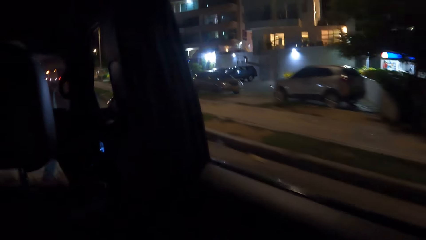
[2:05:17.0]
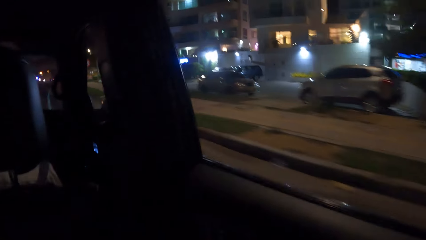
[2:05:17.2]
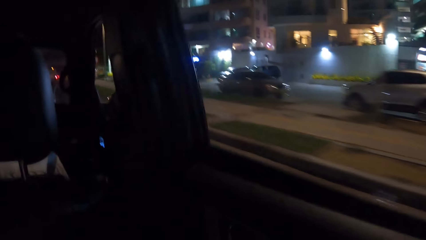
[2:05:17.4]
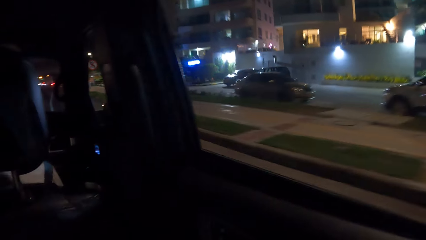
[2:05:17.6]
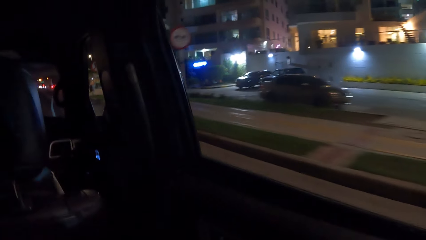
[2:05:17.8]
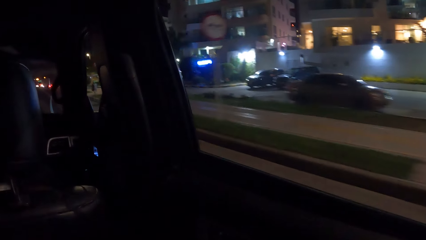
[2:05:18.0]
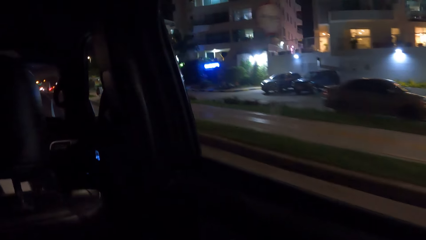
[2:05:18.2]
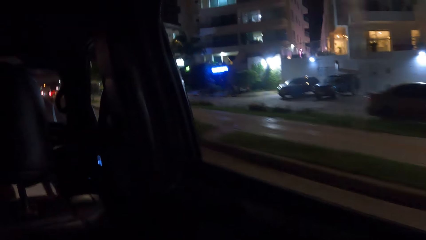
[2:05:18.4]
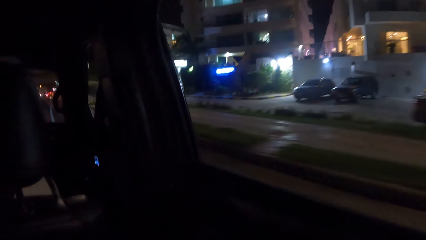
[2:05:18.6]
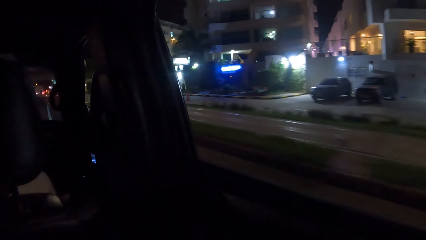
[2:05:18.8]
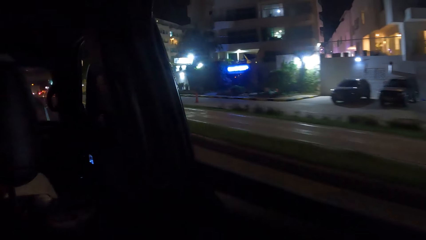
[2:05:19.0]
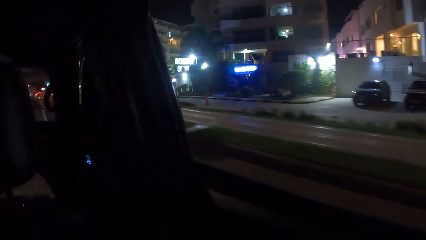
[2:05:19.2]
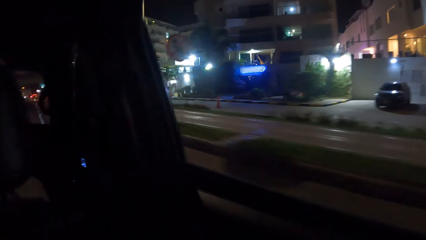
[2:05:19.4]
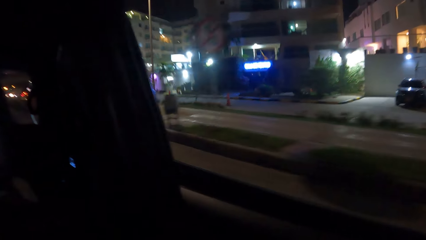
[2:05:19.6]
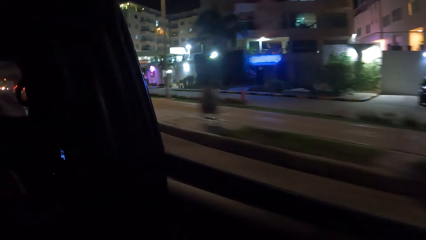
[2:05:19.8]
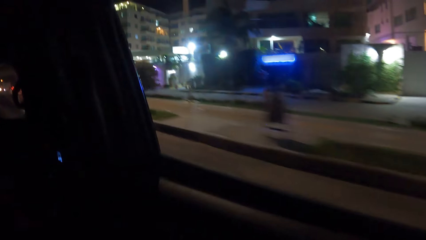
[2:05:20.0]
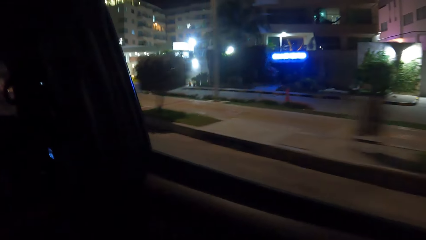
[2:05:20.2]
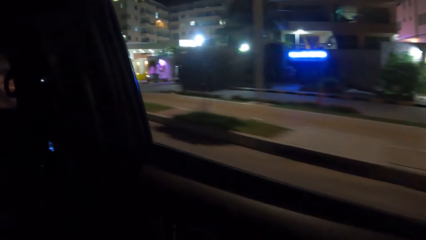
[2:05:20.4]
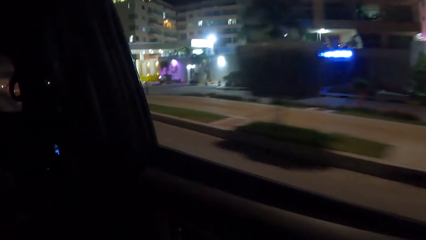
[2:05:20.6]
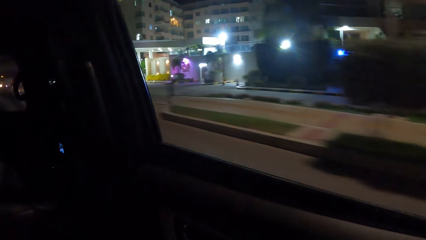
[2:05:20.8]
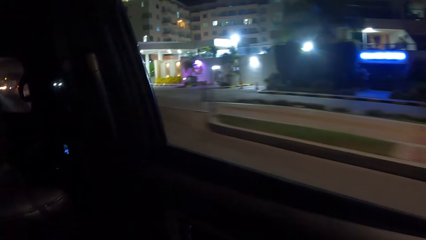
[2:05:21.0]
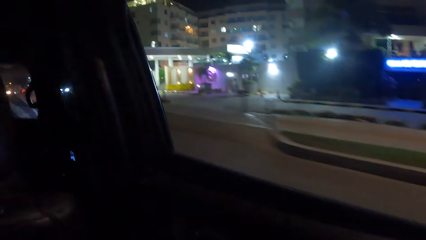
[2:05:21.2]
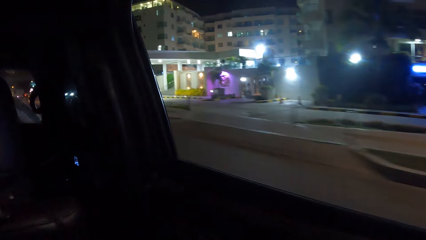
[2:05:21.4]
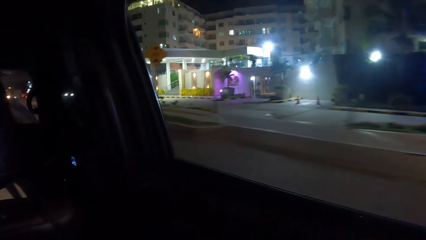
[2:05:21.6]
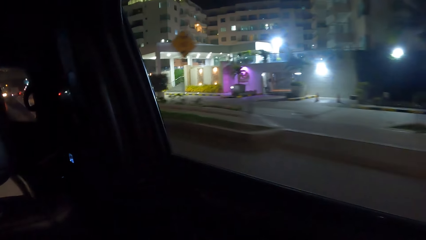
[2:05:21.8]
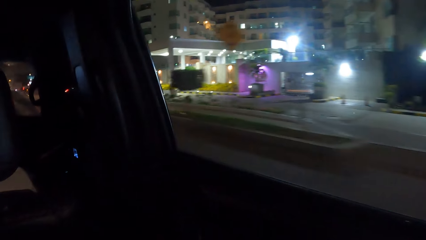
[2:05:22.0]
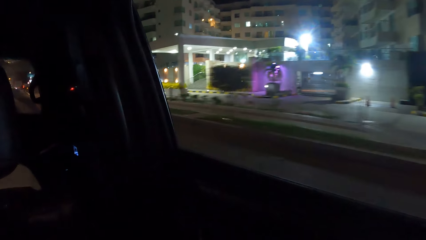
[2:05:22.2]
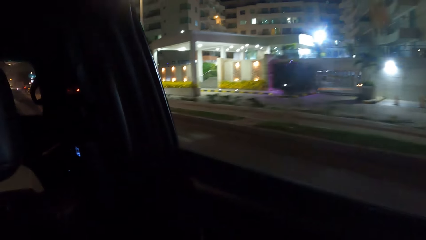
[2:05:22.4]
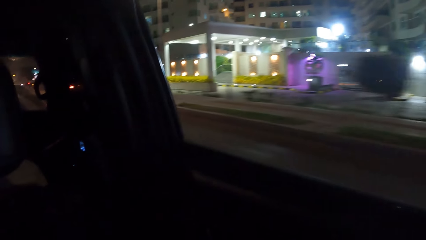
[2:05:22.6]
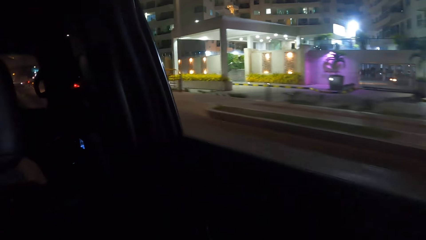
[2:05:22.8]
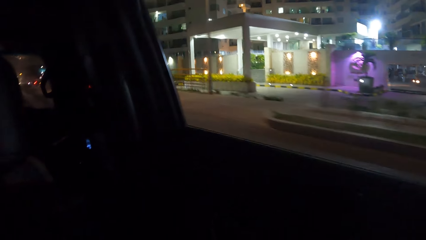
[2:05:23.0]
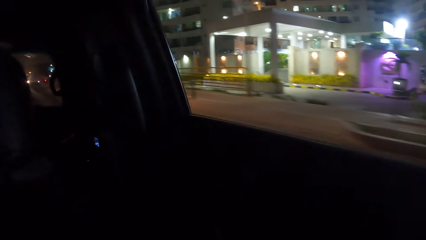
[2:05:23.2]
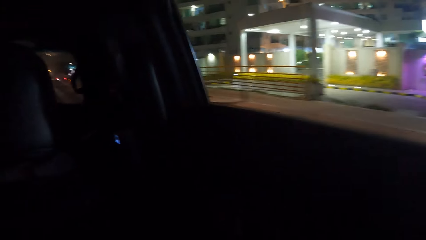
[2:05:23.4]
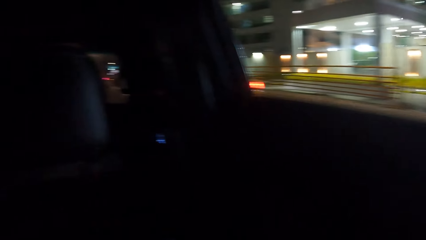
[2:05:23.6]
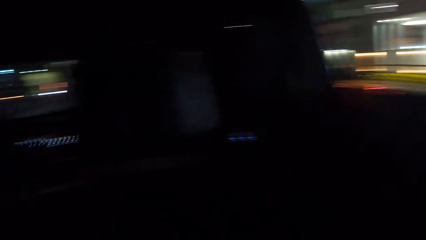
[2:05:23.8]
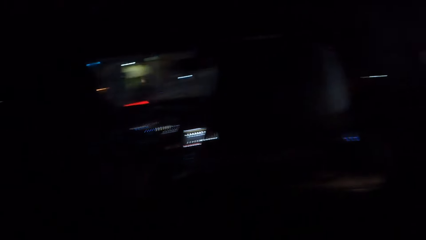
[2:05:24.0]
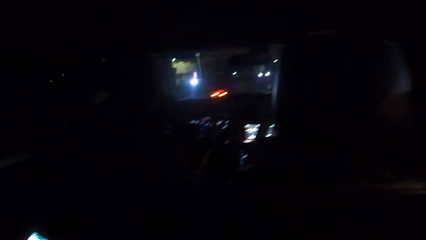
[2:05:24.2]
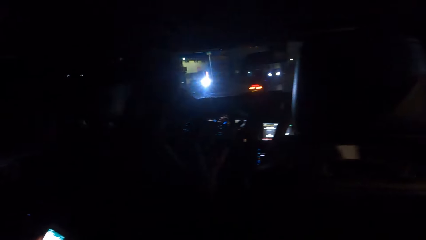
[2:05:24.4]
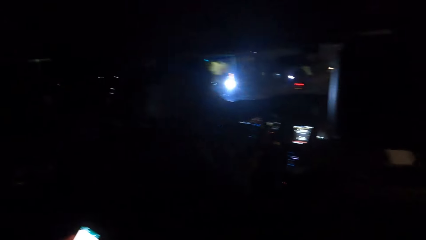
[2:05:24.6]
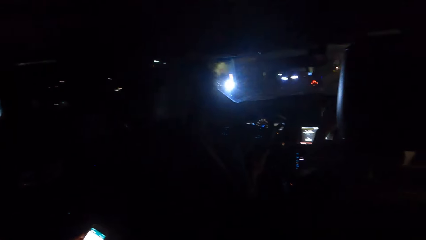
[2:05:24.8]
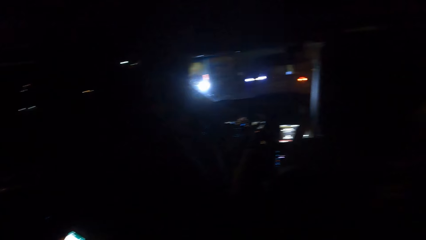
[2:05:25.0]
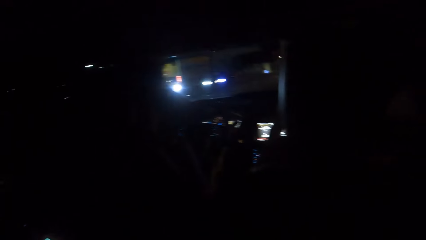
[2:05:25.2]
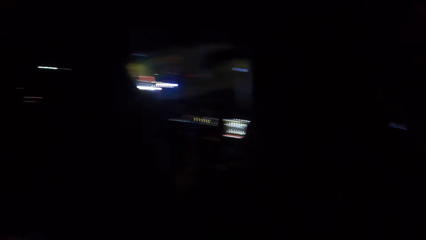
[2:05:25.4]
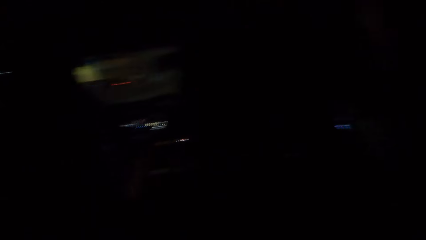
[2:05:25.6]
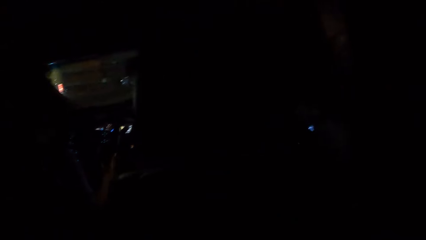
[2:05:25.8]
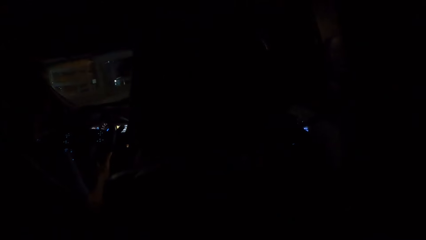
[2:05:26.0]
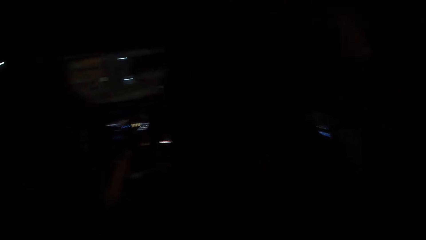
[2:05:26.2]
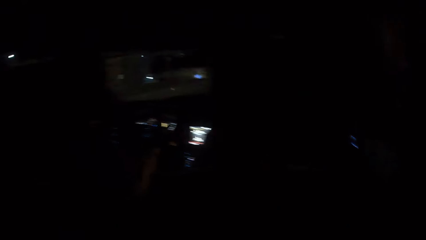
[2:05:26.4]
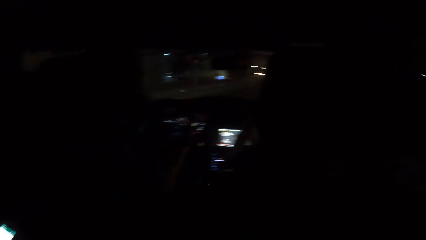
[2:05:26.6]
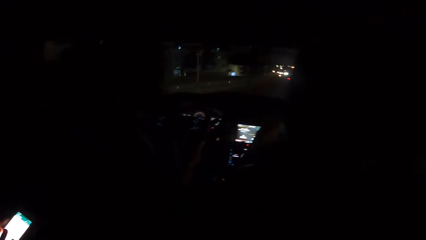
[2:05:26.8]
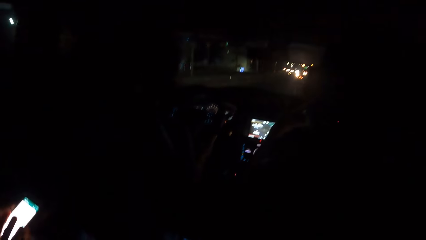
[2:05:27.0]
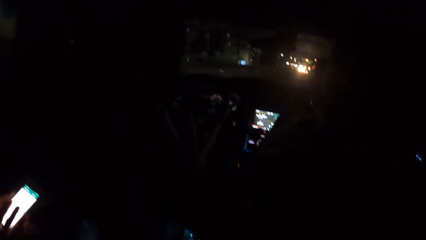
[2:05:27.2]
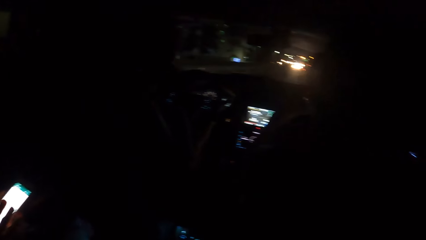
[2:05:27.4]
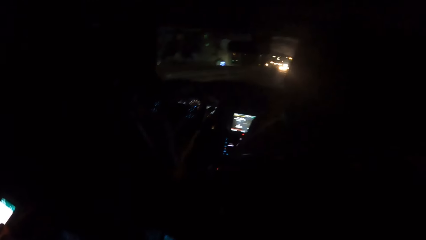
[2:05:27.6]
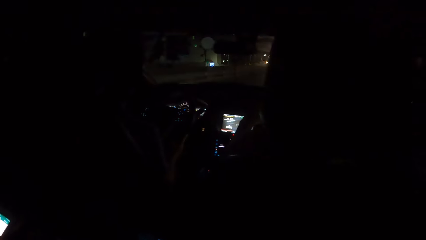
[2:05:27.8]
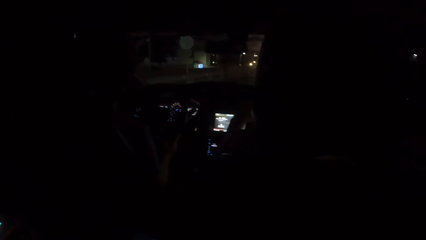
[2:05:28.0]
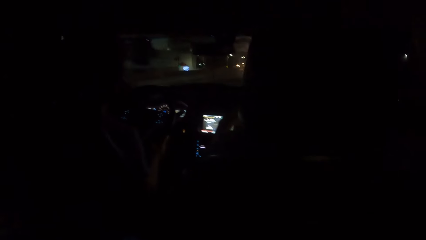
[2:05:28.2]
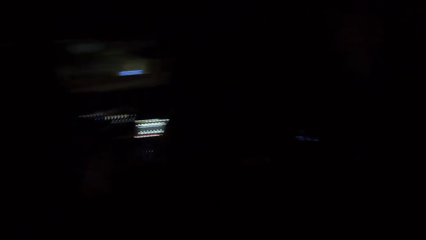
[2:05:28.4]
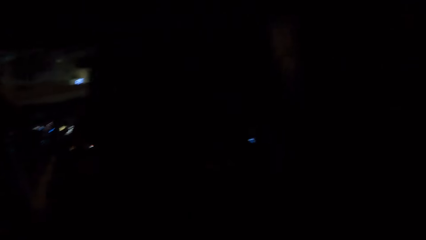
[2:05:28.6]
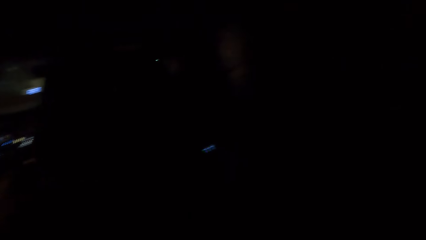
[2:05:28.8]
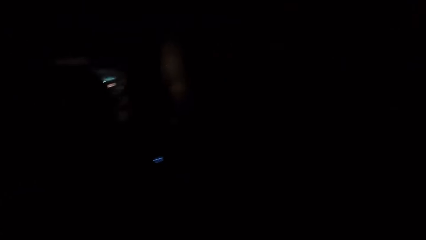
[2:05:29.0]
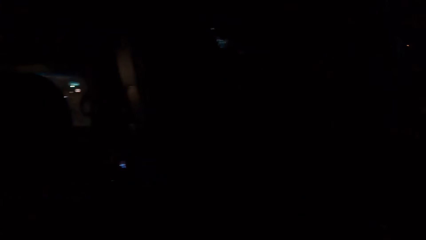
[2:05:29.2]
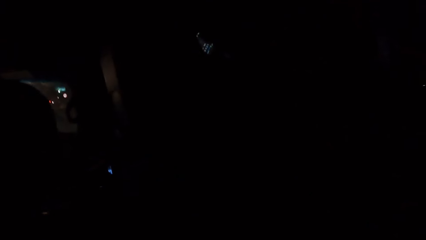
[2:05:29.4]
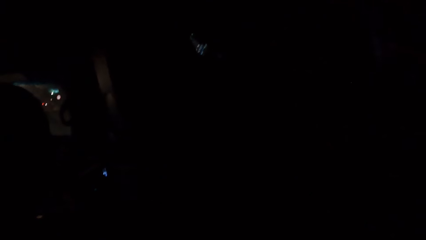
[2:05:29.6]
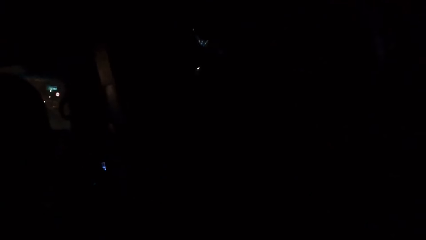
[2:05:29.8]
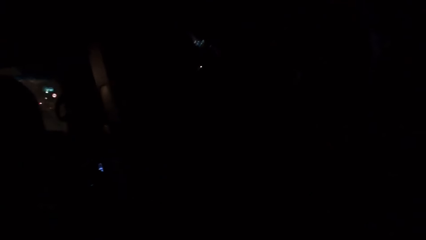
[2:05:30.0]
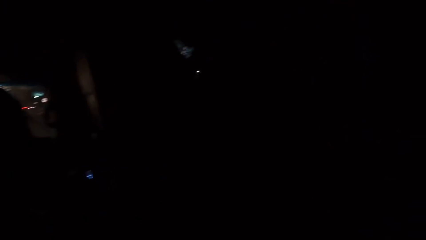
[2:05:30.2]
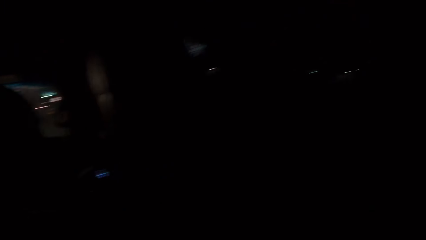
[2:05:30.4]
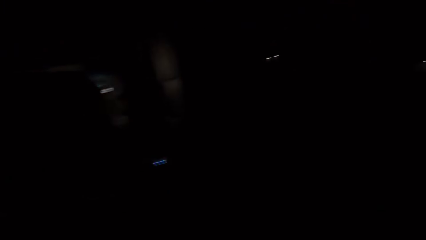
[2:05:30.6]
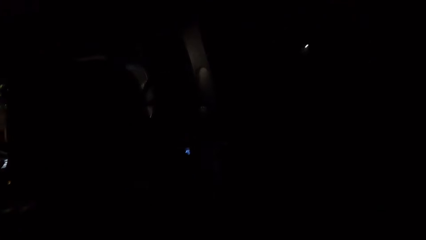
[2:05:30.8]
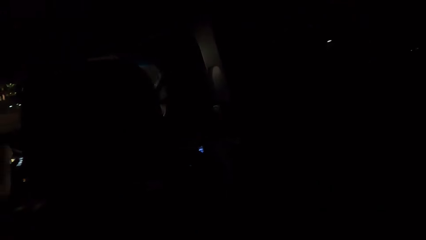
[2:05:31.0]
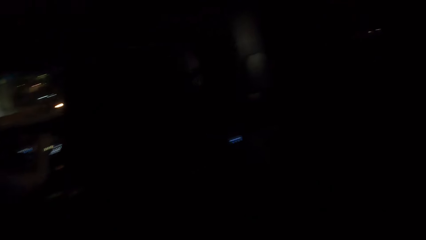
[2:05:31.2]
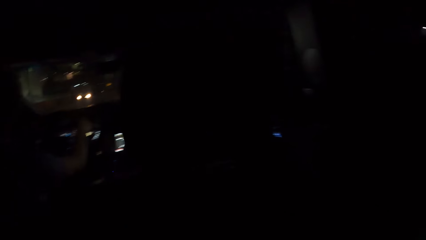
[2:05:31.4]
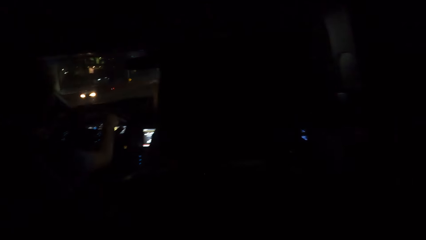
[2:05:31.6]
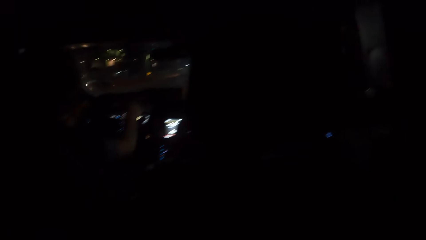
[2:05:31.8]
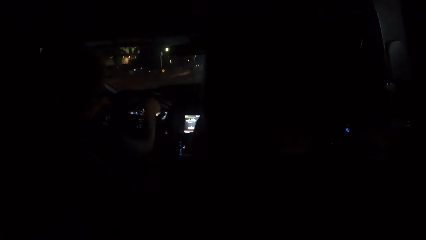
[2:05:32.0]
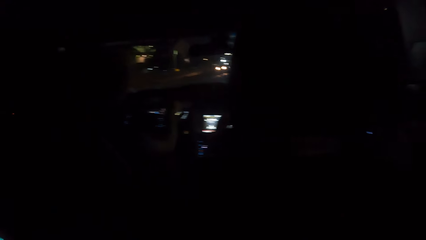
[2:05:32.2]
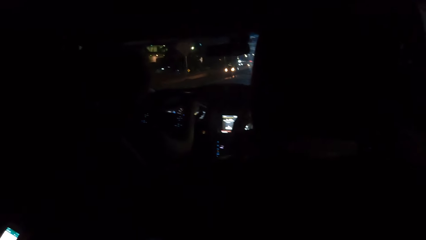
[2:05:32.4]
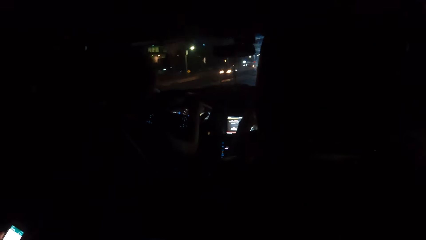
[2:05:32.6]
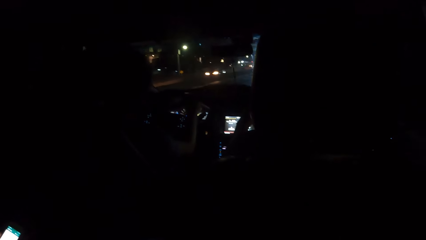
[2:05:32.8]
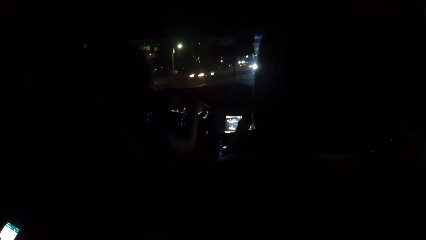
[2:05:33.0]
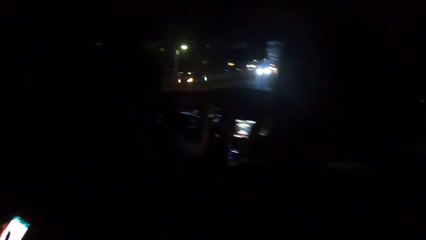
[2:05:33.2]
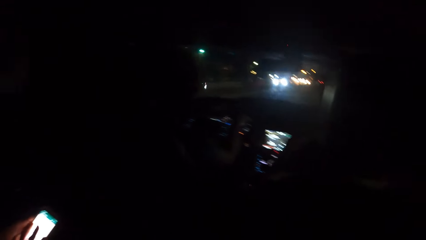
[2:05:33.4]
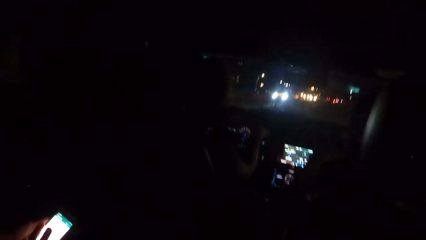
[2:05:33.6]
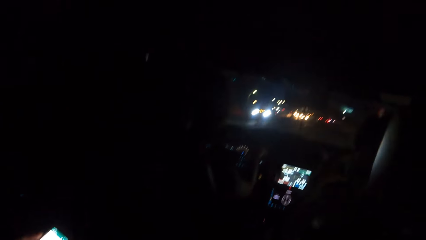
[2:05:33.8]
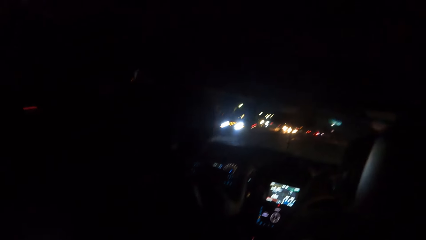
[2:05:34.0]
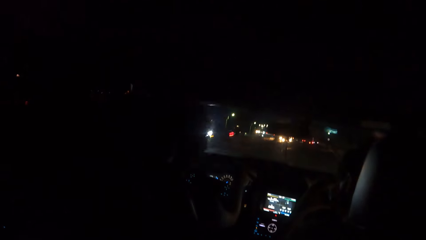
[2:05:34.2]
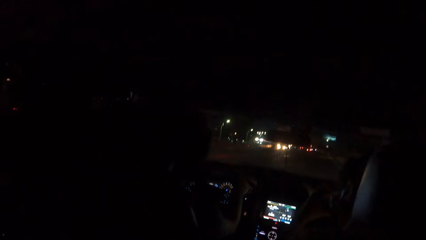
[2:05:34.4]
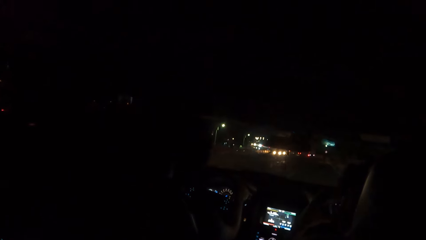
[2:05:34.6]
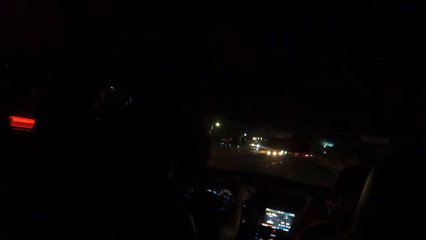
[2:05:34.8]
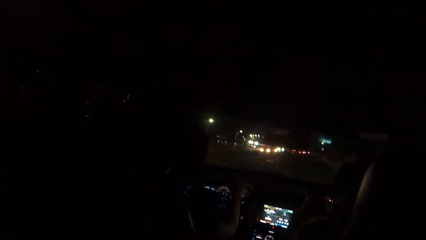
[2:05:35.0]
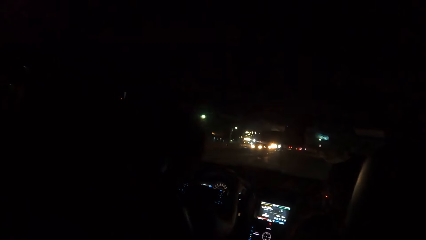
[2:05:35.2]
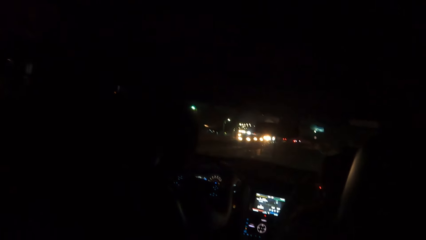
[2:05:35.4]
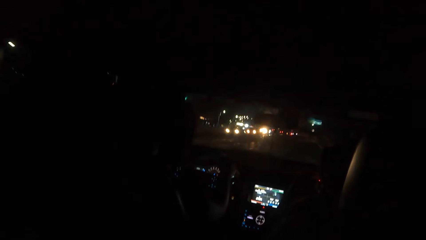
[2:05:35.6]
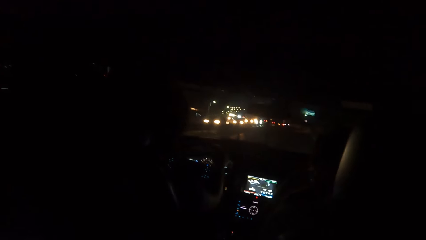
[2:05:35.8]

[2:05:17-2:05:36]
The camera wearer looks in a car. They stare at a man.
